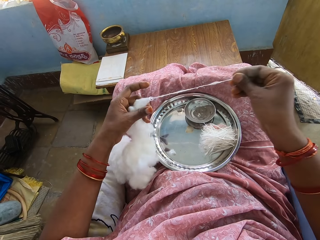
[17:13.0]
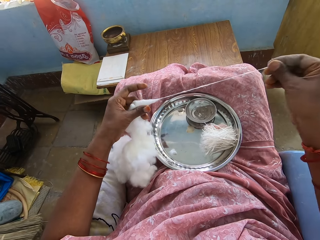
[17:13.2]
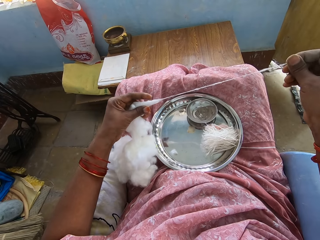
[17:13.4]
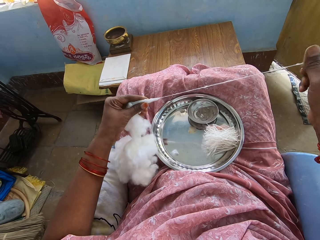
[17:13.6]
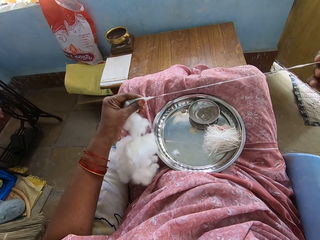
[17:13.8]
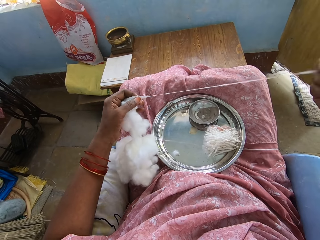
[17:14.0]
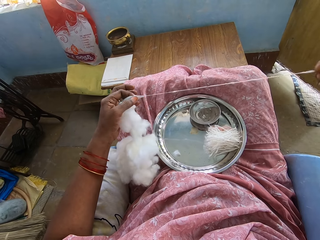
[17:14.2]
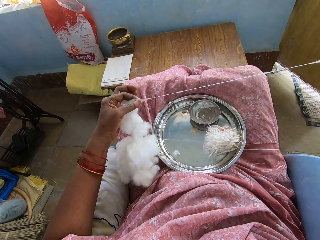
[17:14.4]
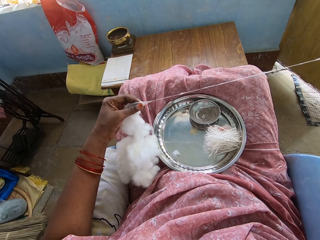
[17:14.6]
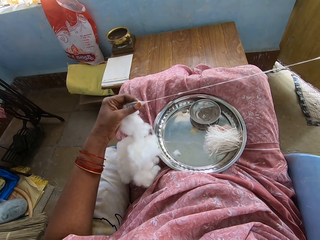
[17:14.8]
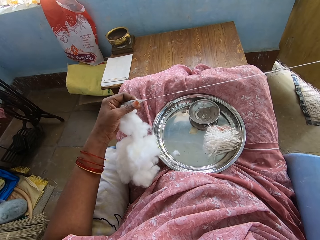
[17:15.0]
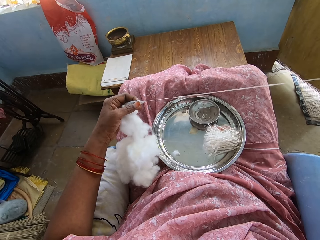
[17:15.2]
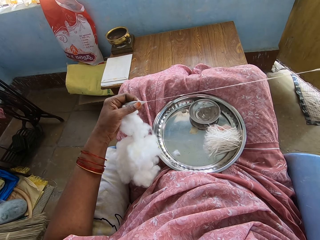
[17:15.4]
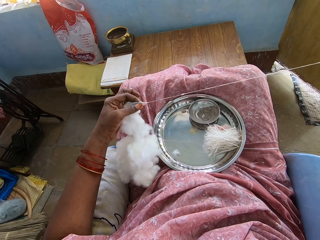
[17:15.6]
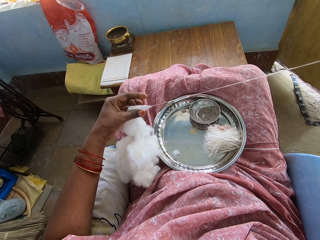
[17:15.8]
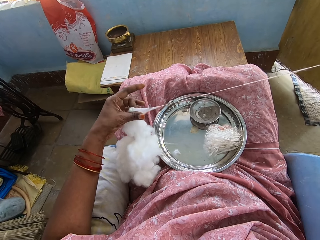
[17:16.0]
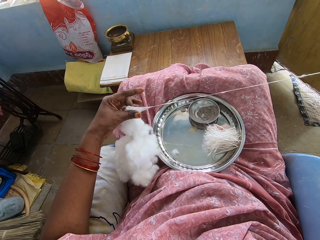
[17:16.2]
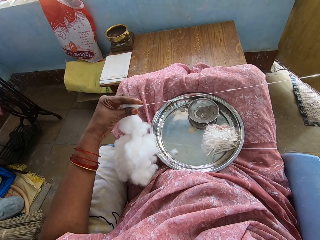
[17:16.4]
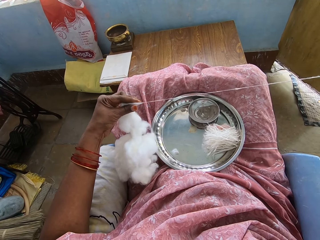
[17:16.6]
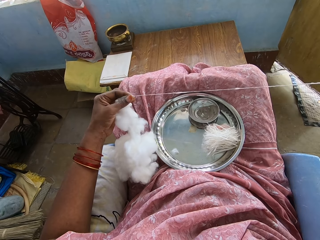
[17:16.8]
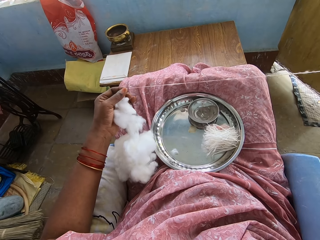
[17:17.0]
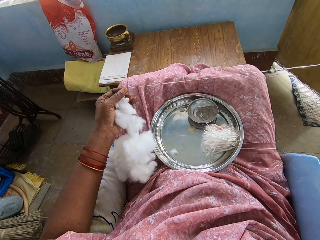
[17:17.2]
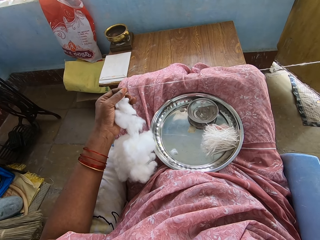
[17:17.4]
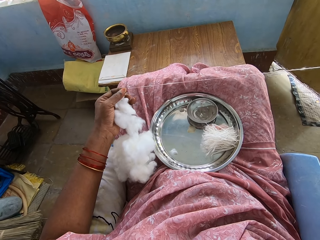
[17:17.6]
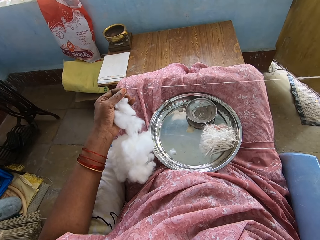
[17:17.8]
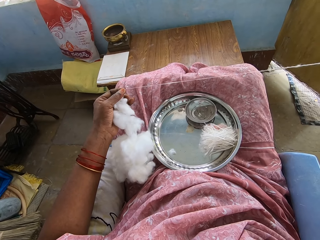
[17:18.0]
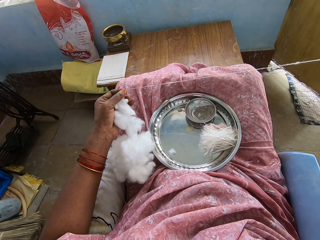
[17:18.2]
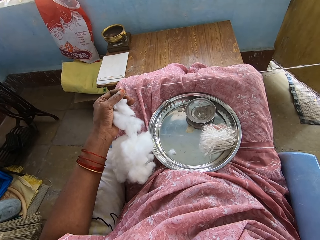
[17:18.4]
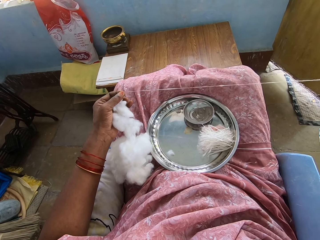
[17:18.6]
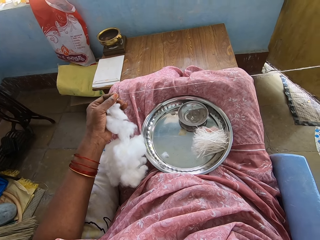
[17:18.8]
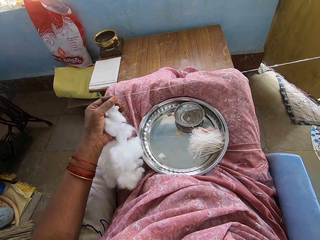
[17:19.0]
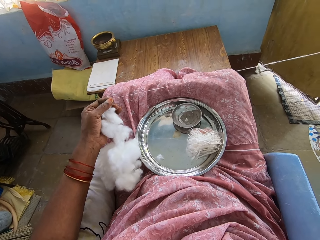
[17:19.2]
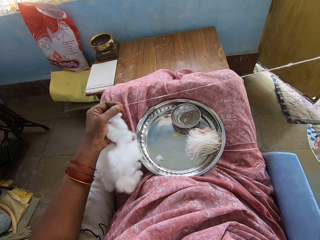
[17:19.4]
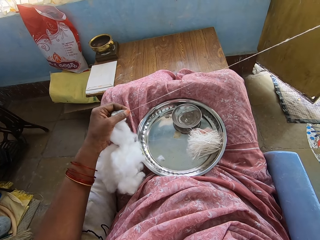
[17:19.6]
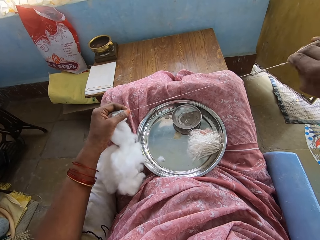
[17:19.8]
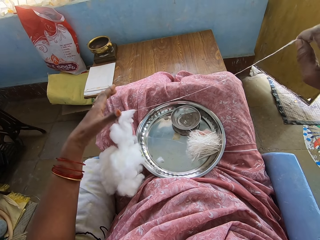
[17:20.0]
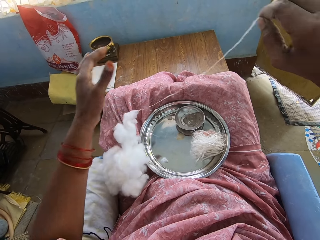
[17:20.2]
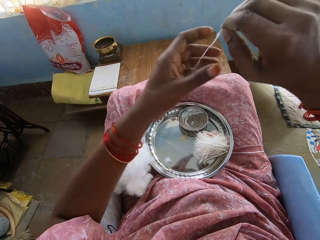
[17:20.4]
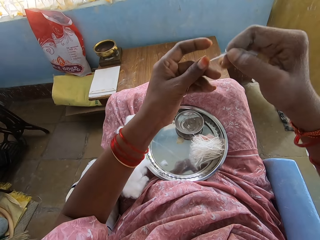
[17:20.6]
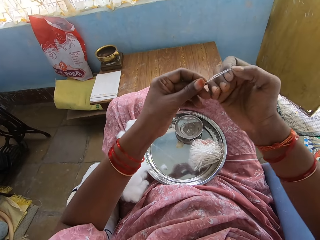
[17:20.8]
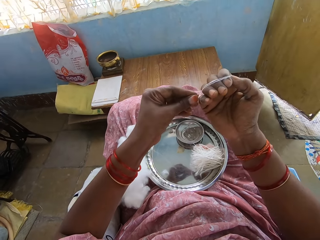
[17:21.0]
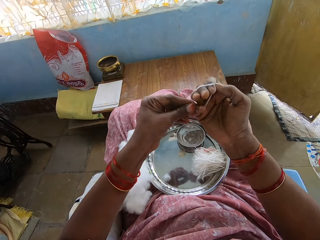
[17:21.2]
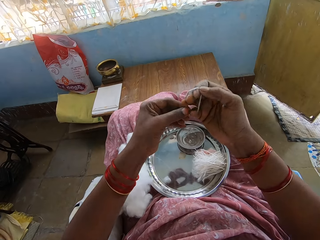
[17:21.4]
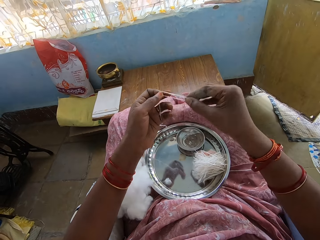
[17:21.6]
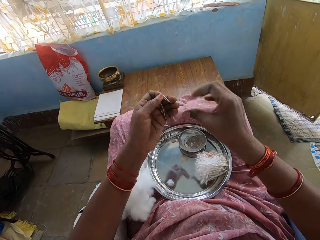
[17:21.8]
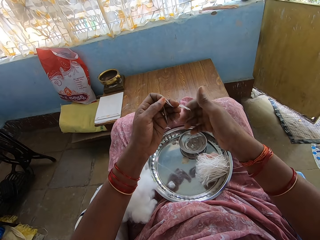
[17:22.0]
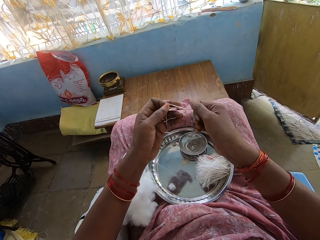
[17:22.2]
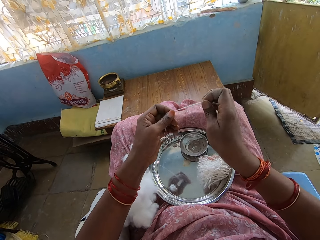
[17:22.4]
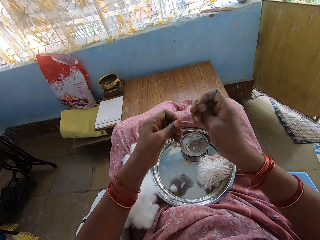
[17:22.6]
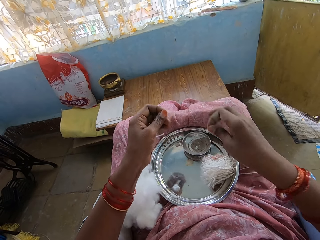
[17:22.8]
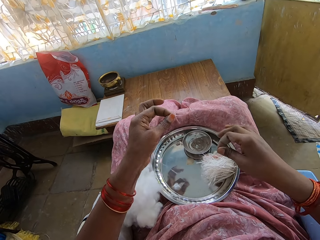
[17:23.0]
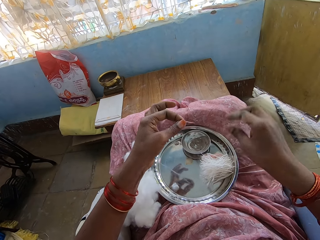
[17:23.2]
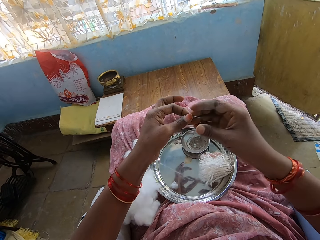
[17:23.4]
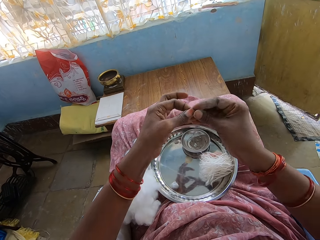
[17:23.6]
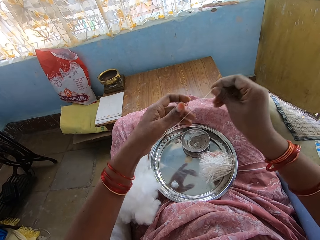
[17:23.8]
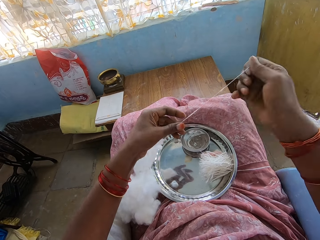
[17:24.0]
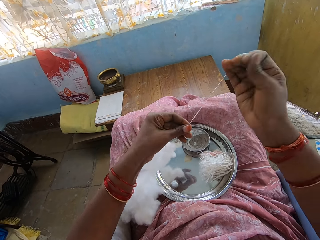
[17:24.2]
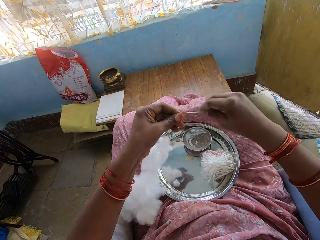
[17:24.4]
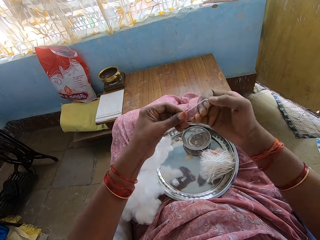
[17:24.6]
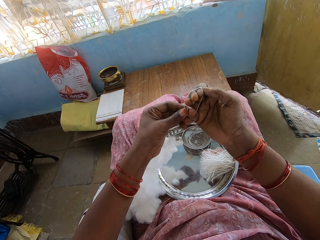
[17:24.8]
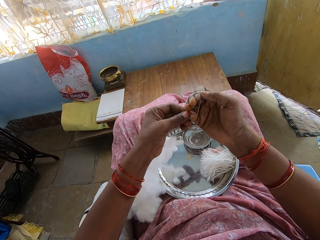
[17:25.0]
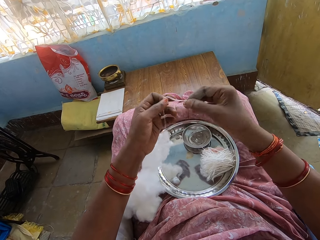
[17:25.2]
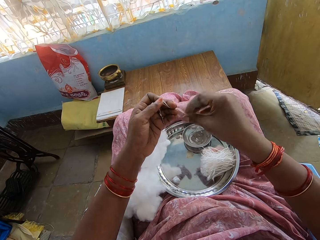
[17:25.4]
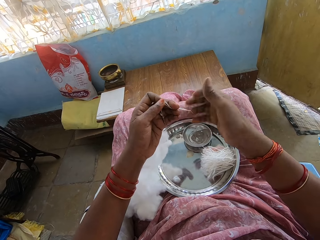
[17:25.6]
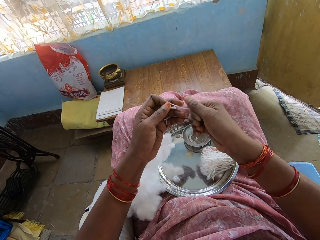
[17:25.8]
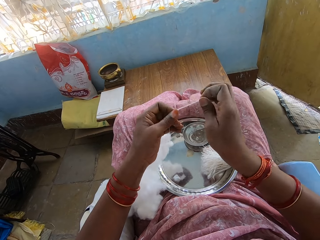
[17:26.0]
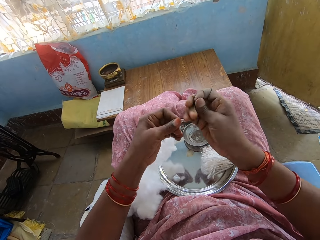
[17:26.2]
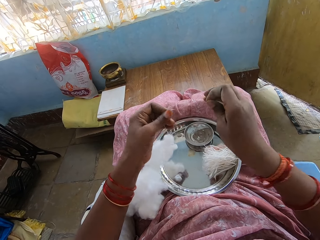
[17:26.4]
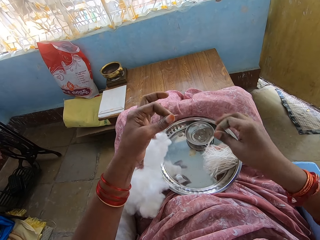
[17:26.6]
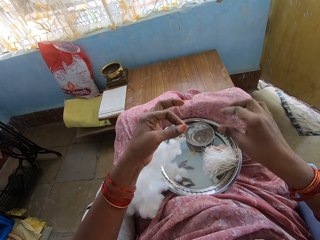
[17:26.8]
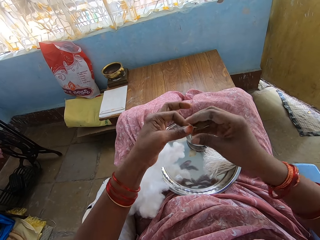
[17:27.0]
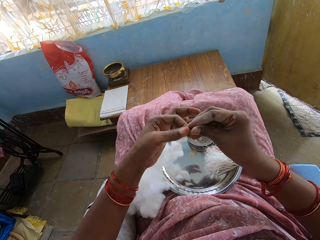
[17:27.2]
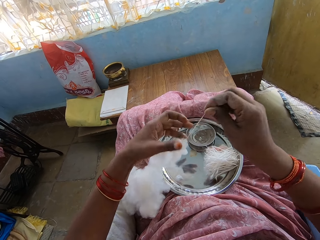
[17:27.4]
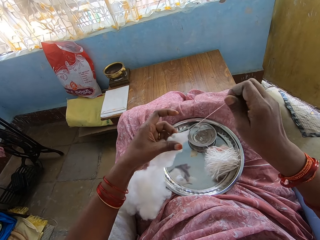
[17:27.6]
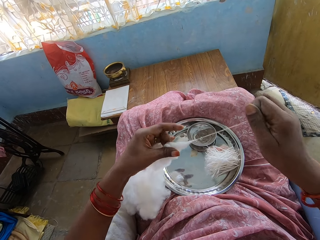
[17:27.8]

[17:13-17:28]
The camera wearer spins cotton with the hand. They roll the cotton around the hand and remove the cotton from the hand. They cut the cotton and put the cotton in the tray. They spin the cotton with the hand, roll the cotton around the hand, and remove the cotton from the hand. They cut the cotton and put the cotton in the tray. They spin the cotton with the hand.

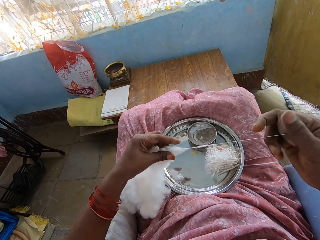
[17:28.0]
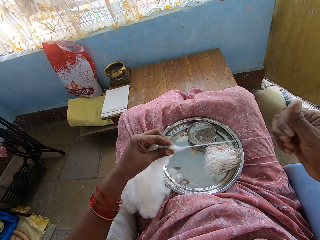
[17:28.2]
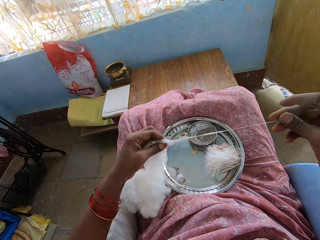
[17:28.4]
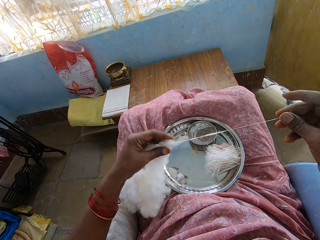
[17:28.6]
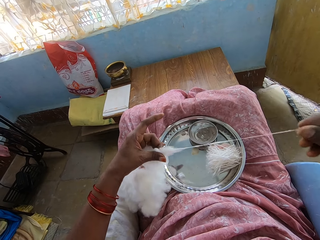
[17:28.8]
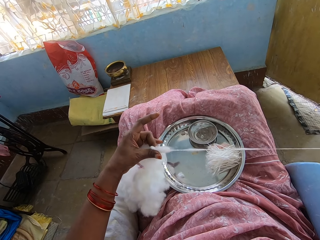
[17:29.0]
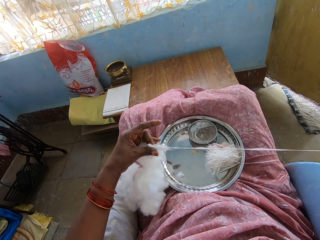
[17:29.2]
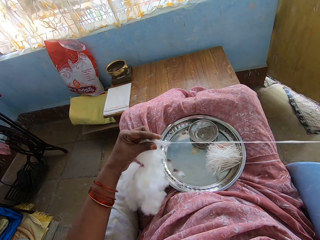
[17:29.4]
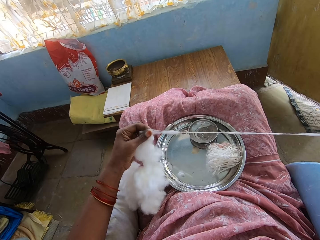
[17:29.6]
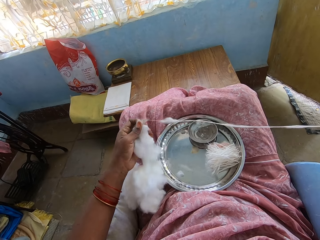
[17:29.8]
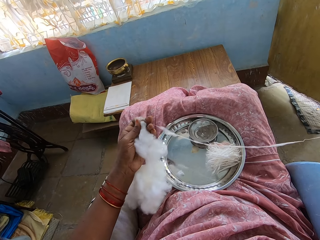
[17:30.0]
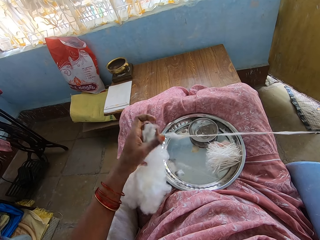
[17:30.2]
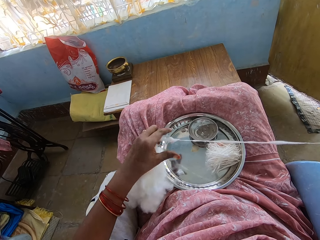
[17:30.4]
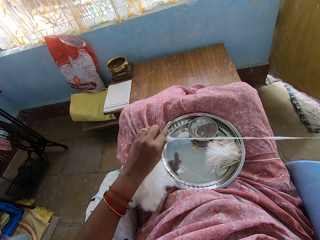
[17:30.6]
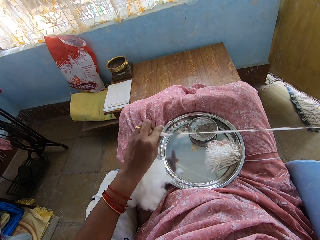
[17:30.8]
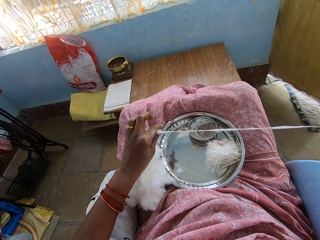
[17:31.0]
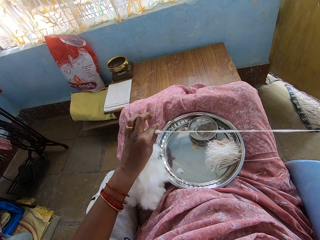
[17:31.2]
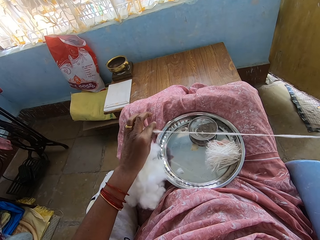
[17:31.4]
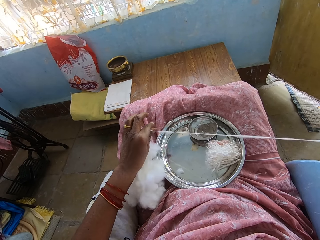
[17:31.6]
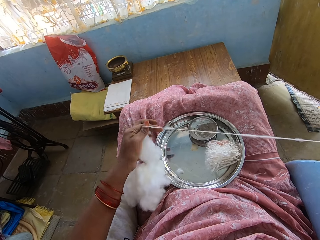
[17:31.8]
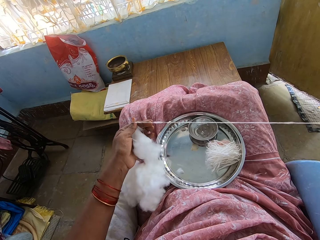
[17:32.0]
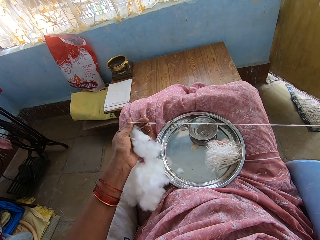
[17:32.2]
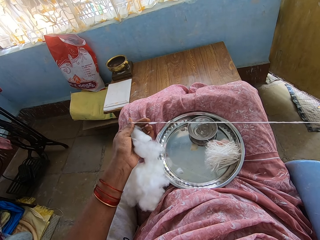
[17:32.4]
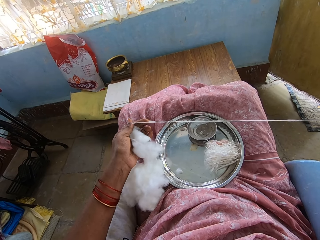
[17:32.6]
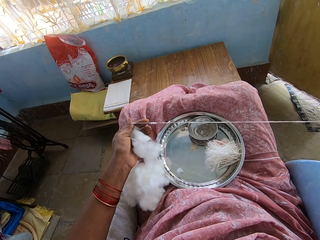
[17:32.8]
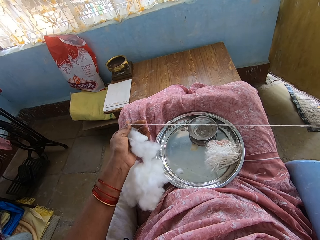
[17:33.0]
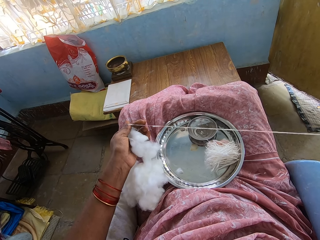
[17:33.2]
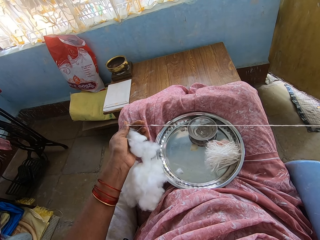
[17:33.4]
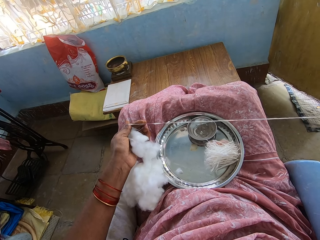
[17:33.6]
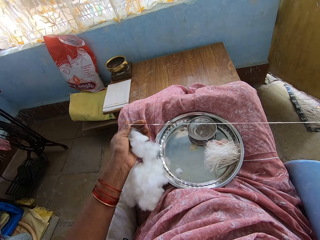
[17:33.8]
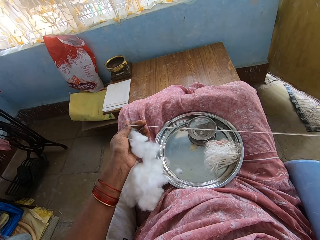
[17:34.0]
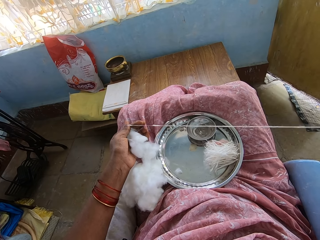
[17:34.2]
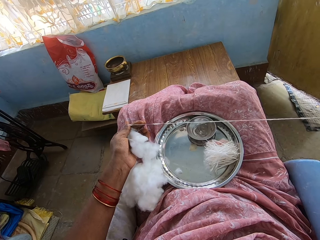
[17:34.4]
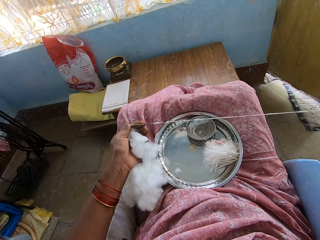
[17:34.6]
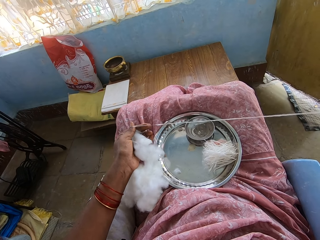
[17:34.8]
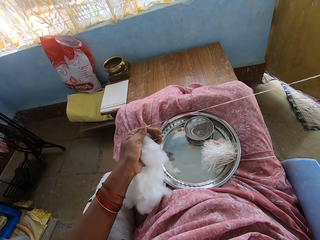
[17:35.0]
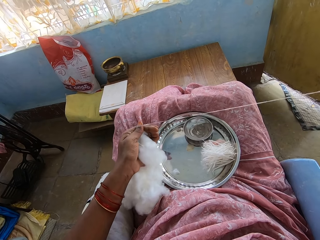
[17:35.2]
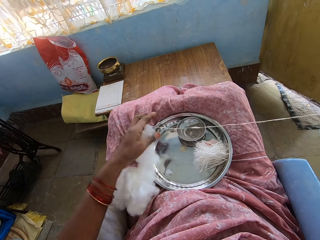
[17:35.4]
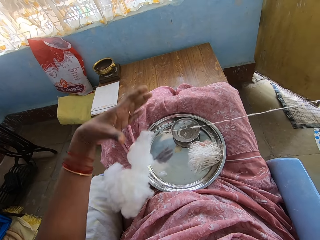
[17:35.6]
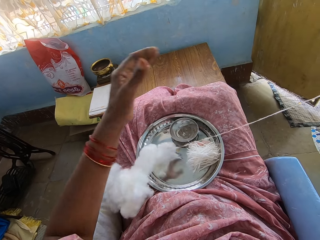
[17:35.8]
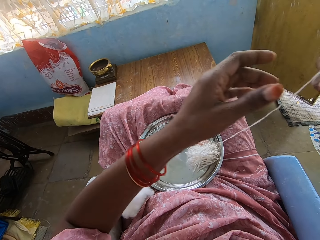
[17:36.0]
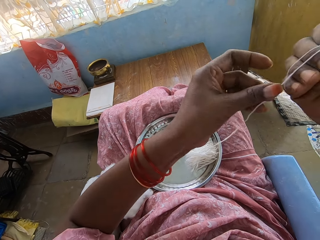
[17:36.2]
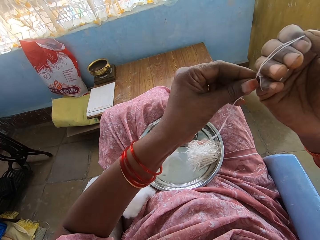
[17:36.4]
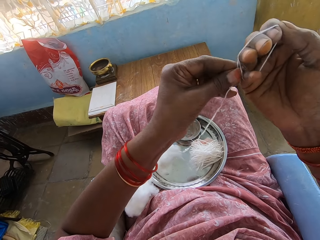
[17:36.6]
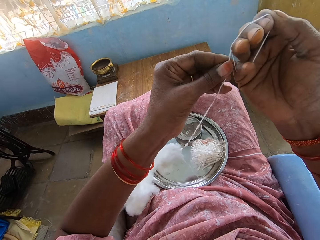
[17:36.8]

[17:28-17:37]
The camera wearer pulls the cotton.
